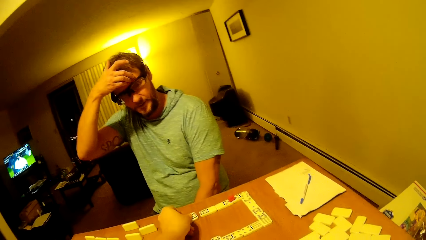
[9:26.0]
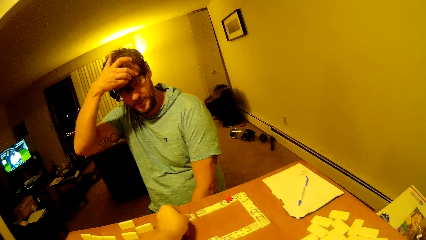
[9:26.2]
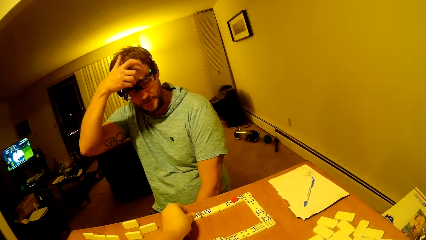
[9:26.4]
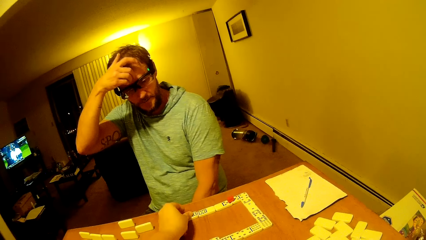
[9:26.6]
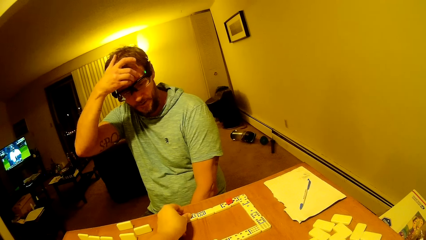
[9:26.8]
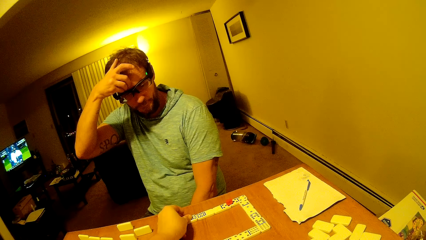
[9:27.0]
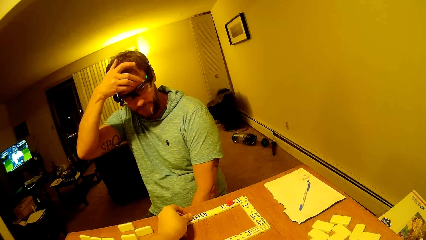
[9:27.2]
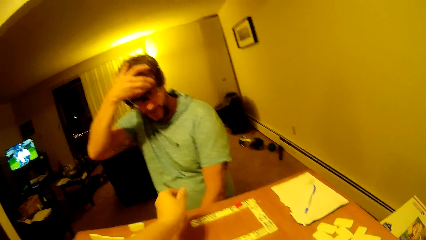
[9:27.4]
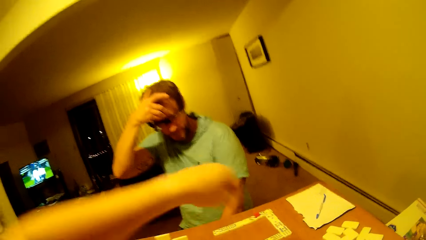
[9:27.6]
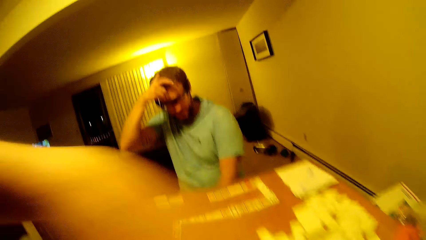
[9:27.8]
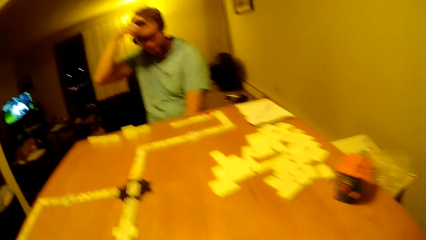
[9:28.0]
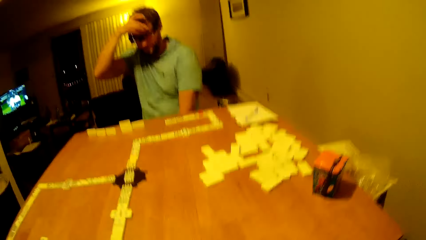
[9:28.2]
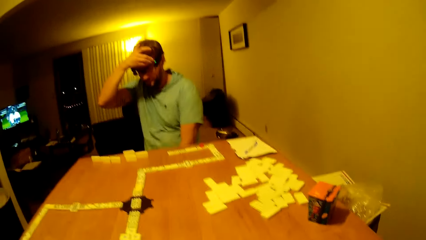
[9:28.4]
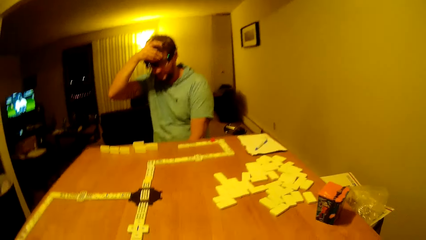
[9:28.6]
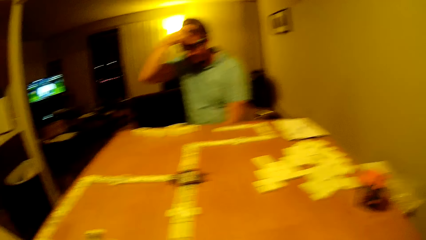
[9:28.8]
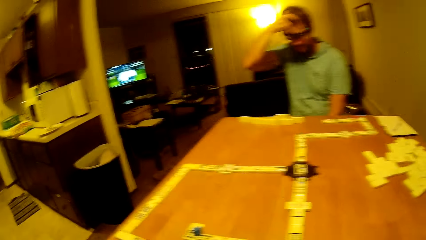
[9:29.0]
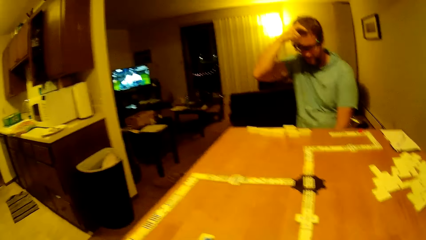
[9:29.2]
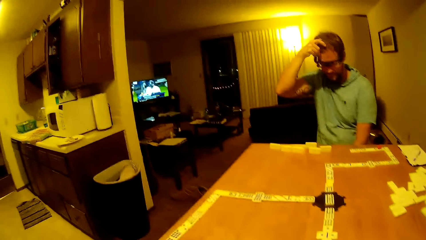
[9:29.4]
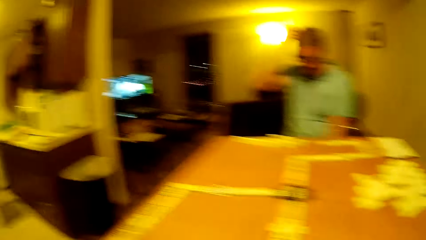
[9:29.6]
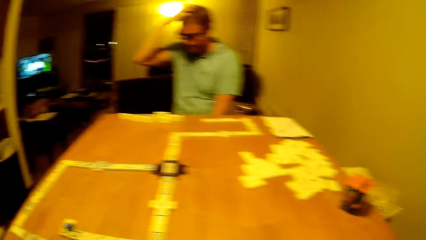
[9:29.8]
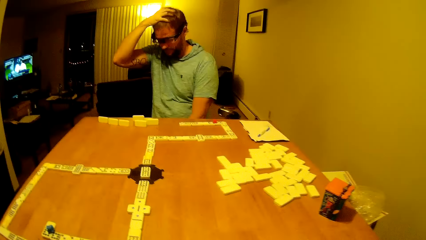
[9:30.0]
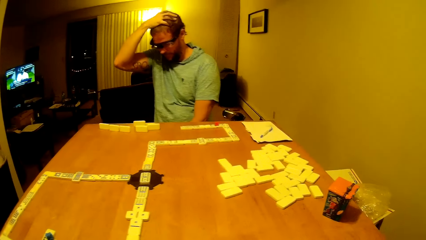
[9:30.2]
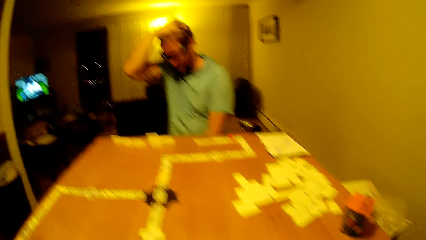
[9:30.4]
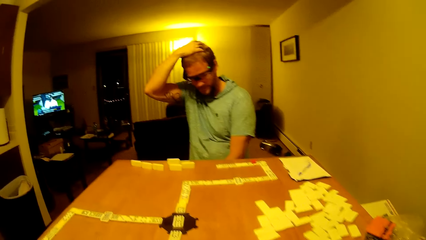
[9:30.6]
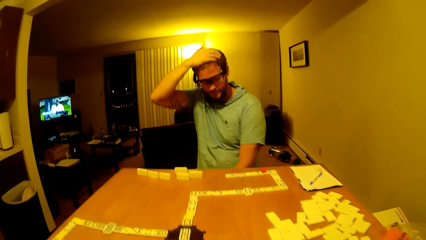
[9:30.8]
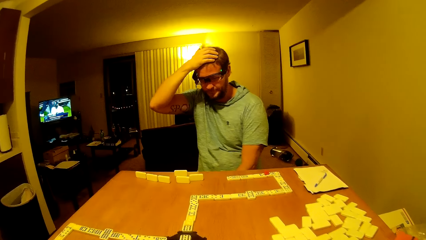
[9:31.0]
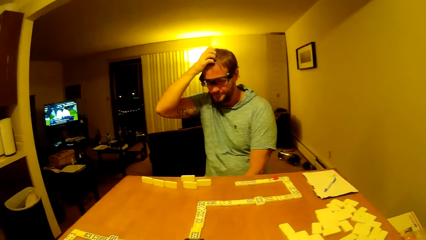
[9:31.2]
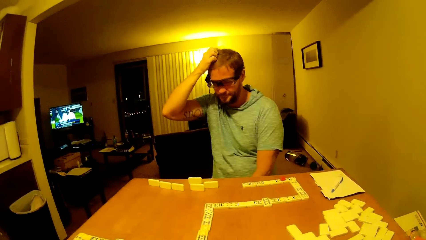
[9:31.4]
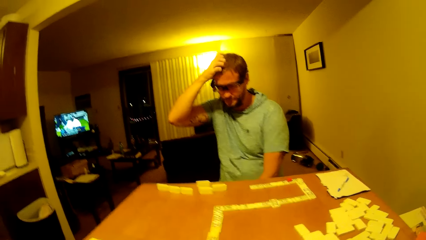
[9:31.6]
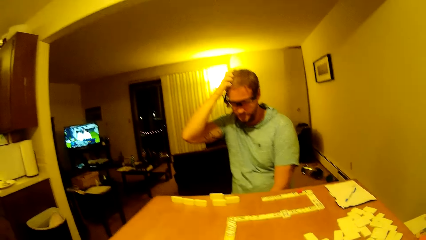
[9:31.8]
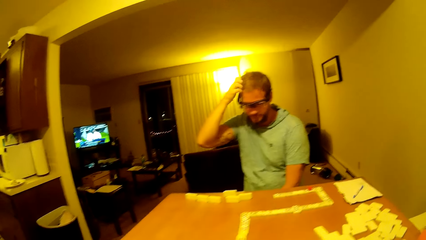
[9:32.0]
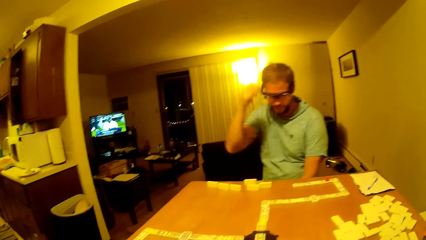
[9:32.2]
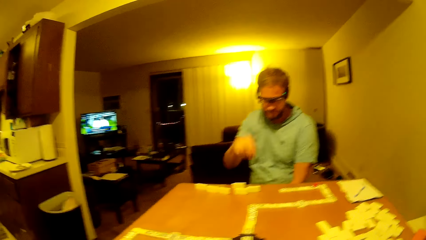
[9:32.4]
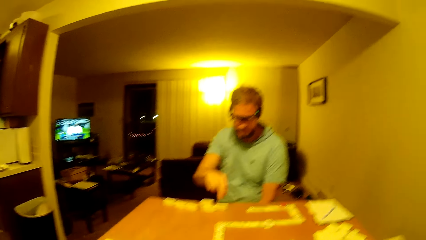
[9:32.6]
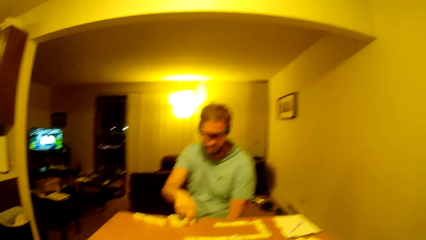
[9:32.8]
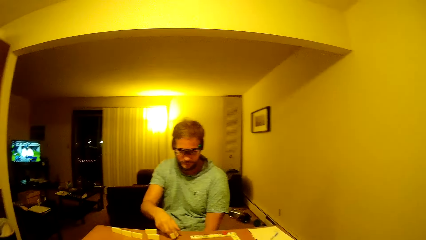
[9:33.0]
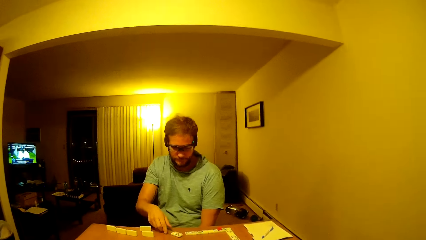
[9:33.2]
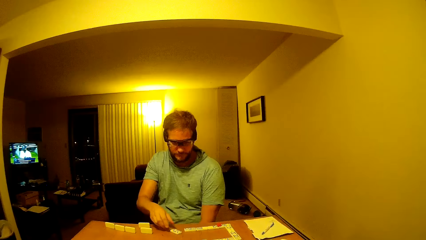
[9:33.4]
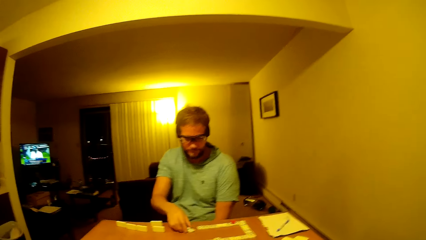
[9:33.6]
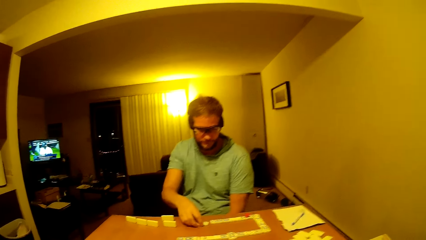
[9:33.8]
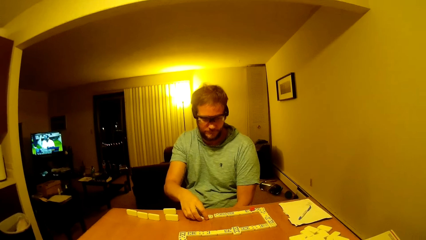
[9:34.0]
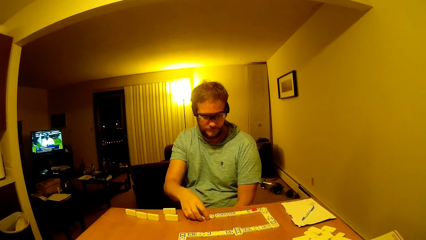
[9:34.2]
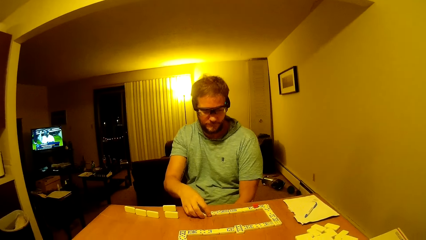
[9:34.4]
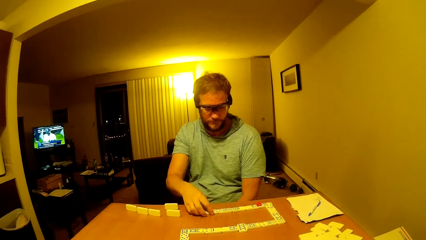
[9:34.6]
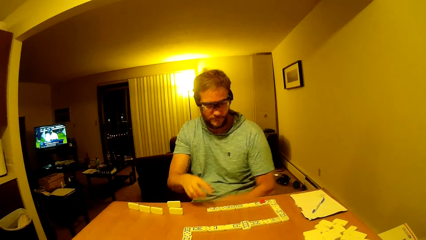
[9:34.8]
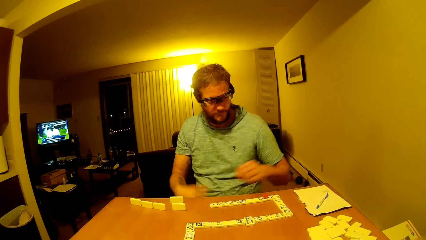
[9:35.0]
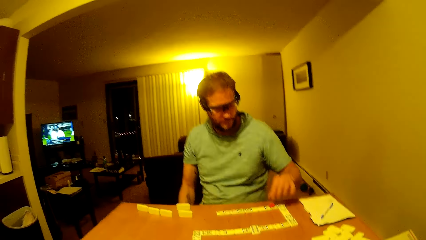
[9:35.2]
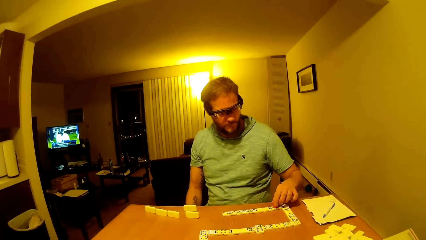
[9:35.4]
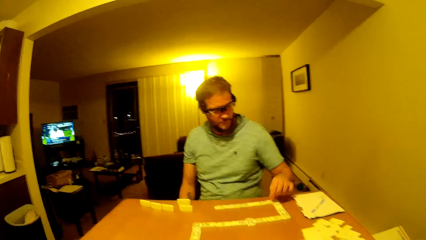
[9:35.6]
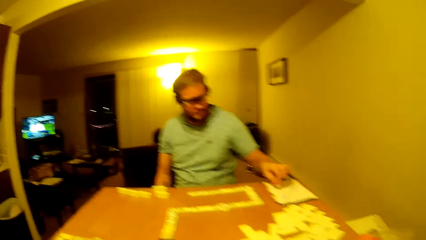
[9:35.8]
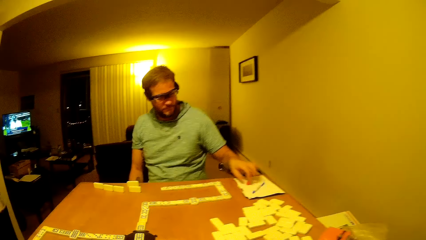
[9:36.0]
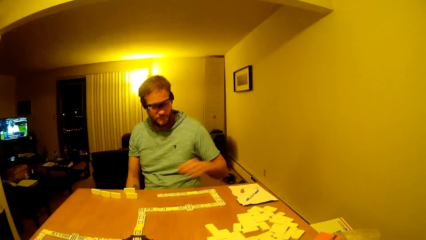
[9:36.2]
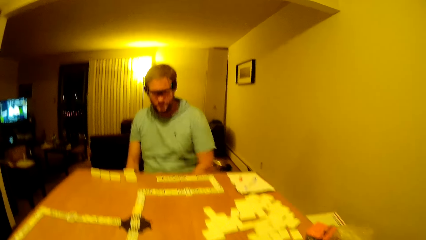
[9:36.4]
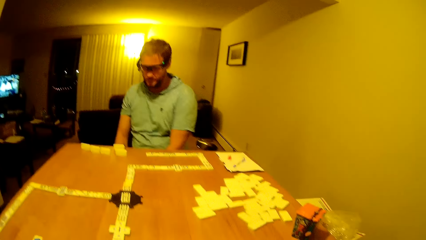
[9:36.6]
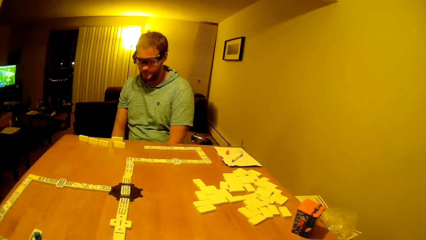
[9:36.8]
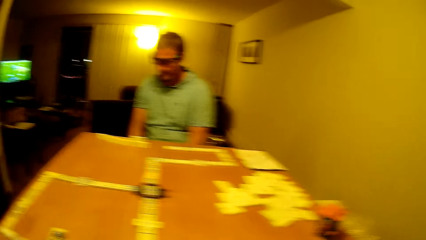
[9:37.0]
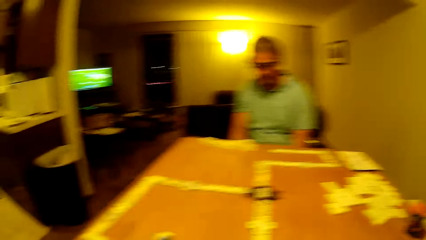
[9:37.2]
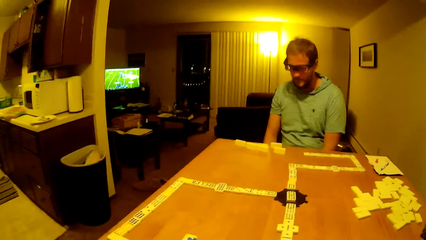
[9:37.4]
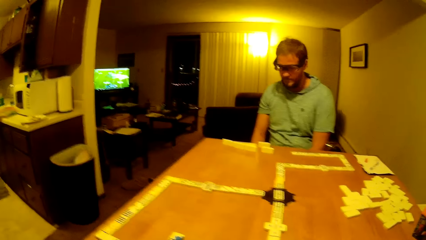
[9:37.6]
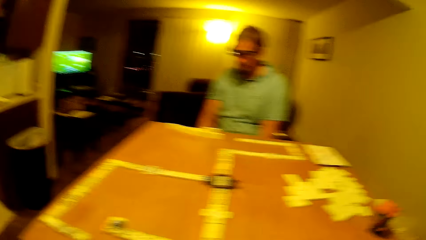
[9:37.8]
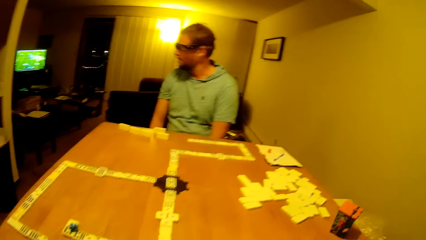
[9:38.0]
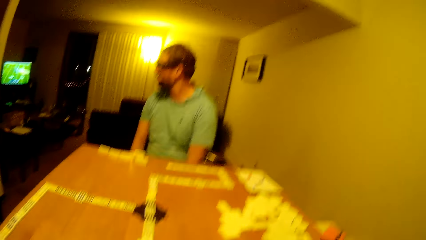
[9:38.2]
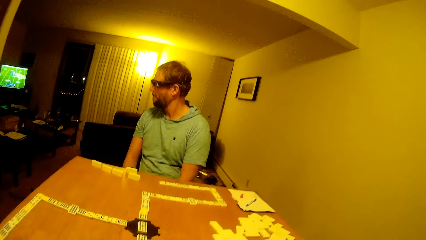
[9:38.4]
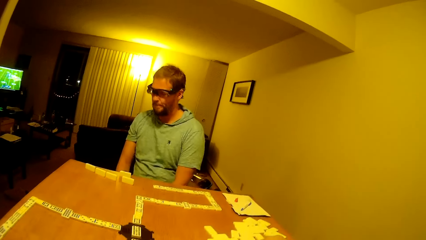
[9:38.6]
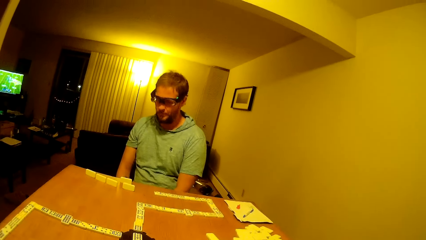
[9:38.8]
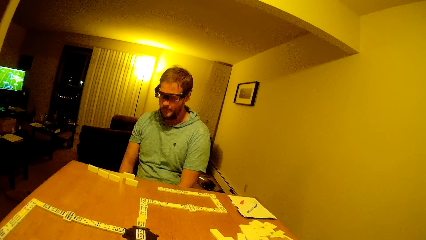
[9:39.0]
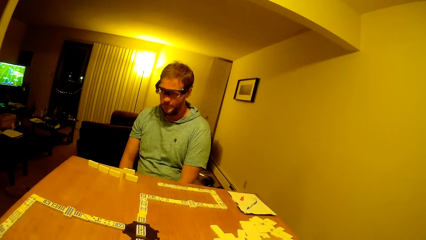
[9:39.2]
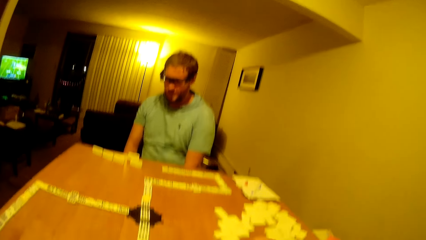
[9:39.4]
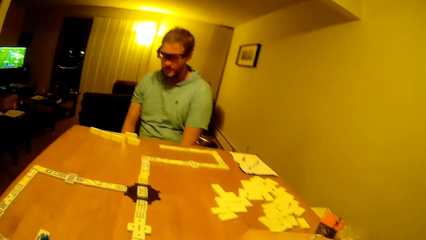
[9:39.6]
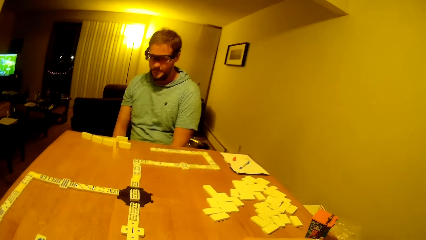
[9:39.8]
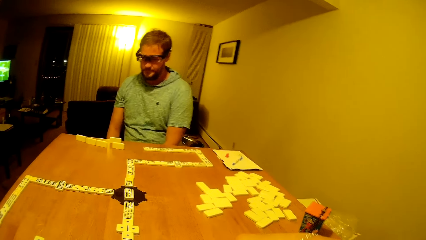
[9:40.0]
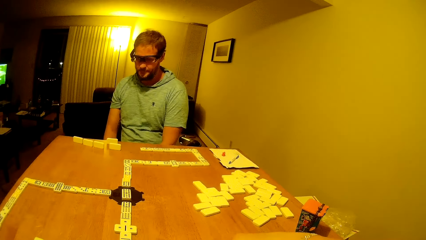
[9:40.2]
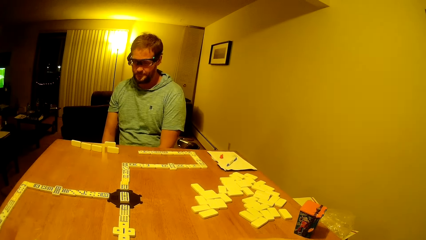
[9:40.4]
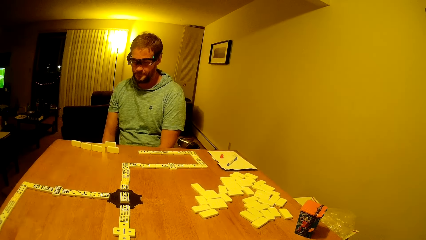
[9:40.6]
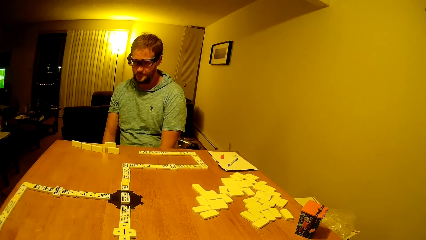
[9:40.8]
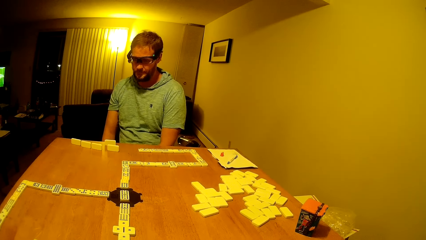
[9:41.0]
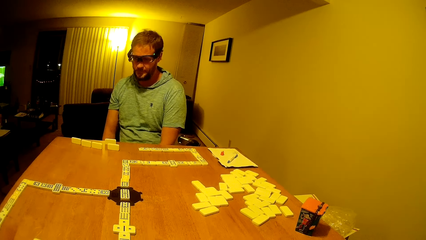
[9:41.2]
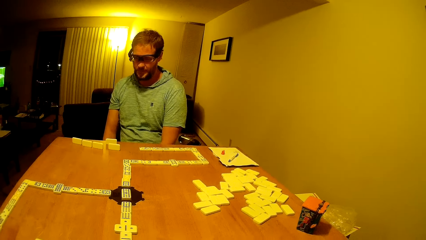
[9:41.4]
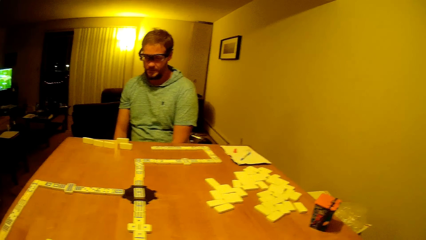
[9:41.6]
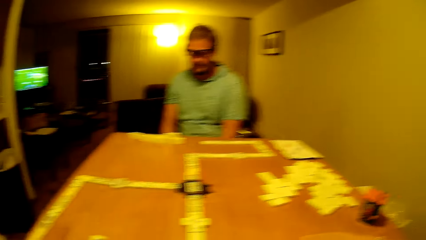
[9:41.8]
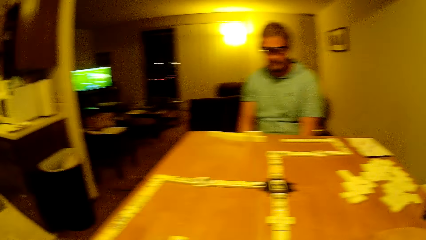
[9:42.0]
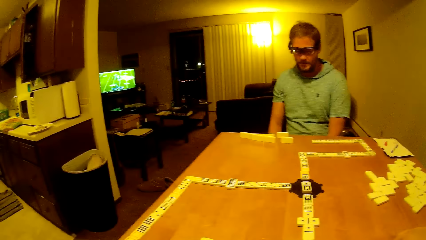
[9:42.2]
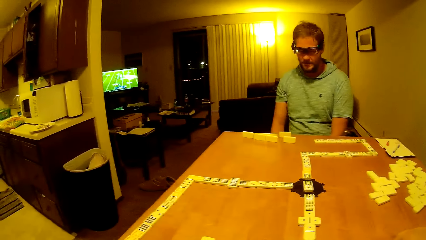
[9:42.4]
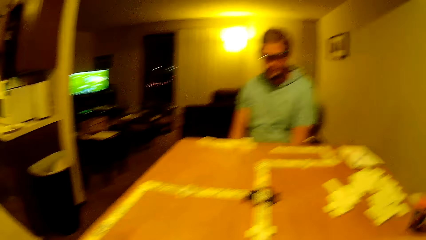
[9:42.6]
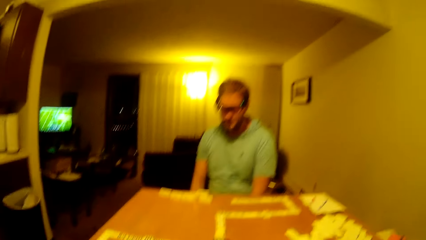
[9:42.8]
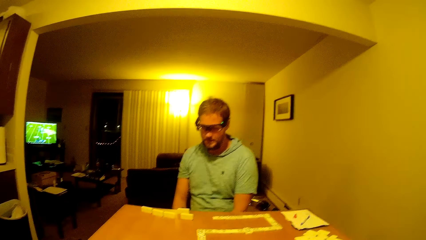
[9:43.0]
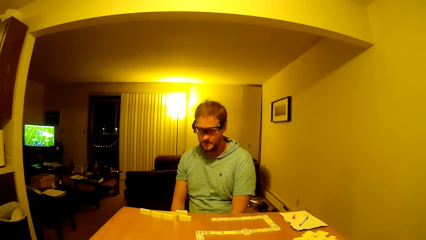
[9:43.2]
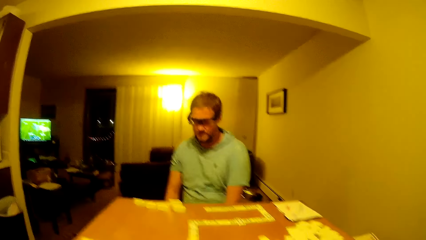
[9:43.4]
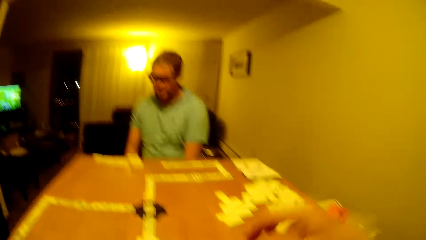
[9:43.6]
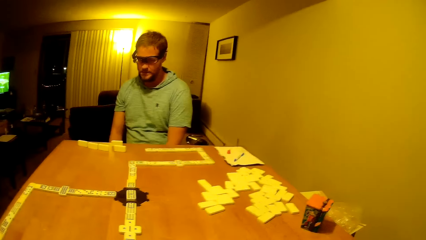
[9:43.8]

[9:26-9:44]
The camera wearer places a domino piece or dice to continue the game. A man touches his forehead and scratches the head. The camera wearer lifts a hand up and looks around. The man holds his head and touches his head. The man places a domino piece to continue the game, touches the dice, adjusts the domino pieces in the game, places the plastic on the book, looks around, puts his hands down and looks at the domino pieces. The camera wearer looks around.
